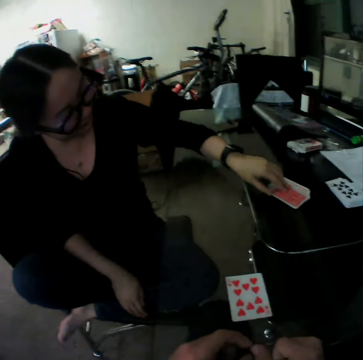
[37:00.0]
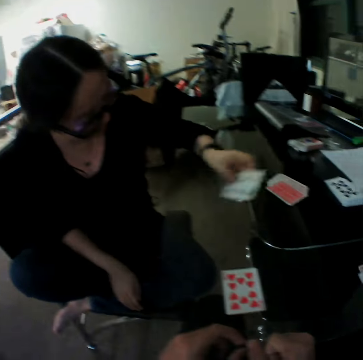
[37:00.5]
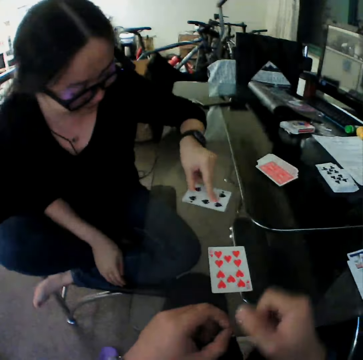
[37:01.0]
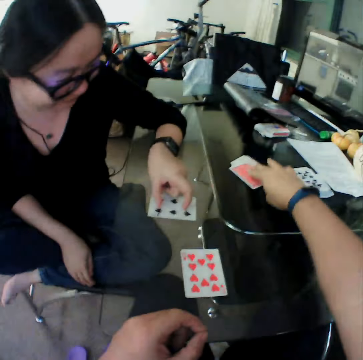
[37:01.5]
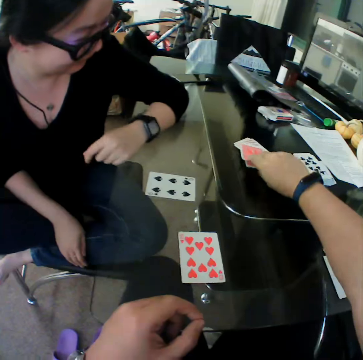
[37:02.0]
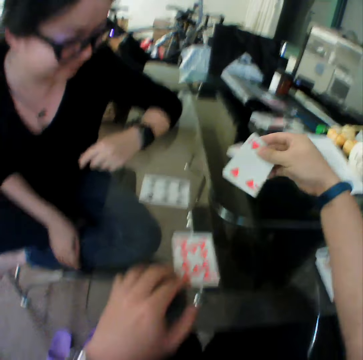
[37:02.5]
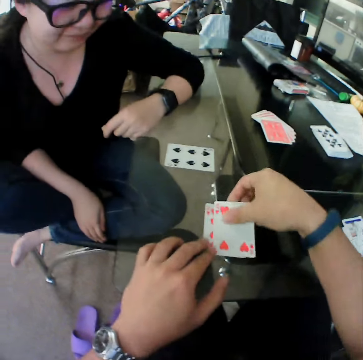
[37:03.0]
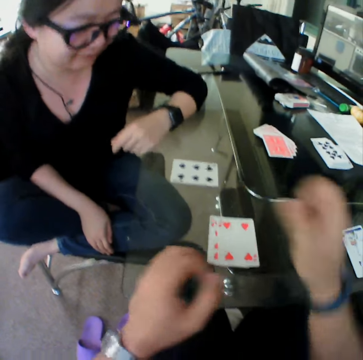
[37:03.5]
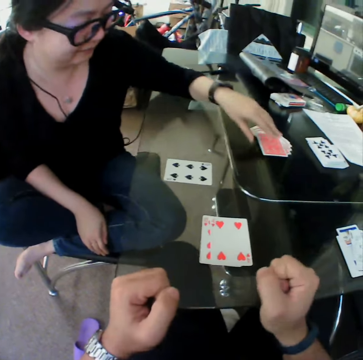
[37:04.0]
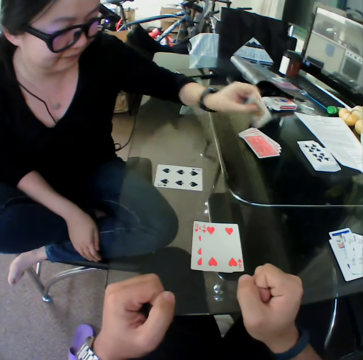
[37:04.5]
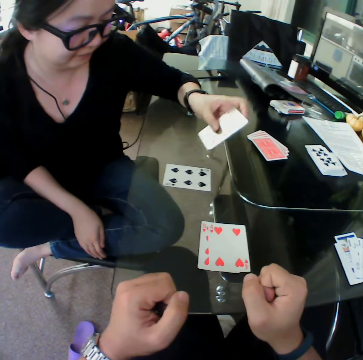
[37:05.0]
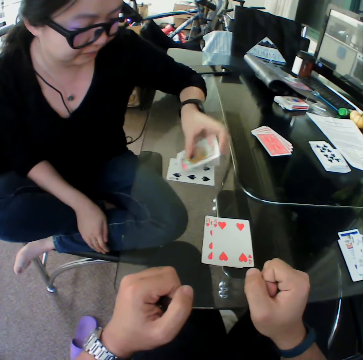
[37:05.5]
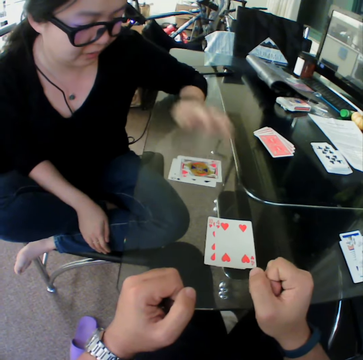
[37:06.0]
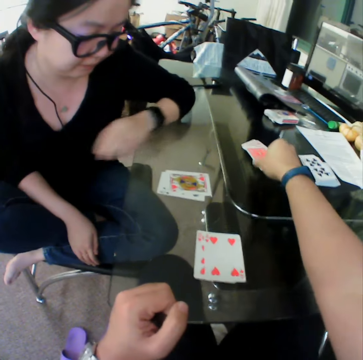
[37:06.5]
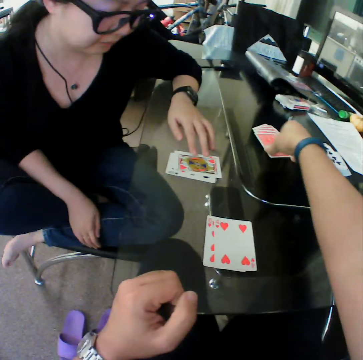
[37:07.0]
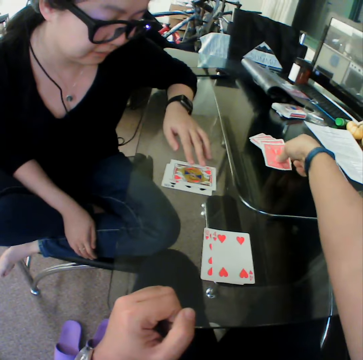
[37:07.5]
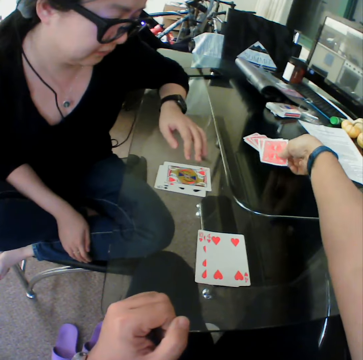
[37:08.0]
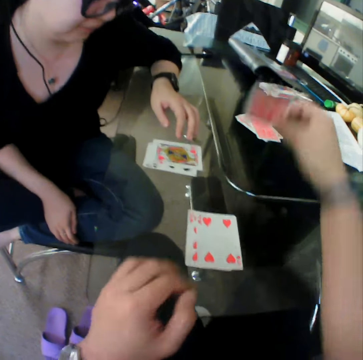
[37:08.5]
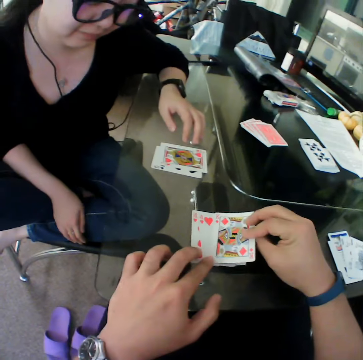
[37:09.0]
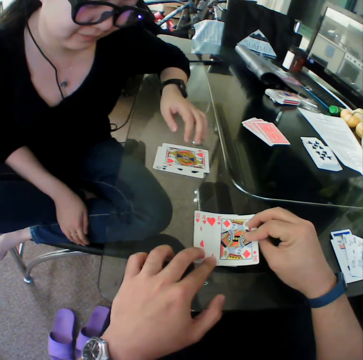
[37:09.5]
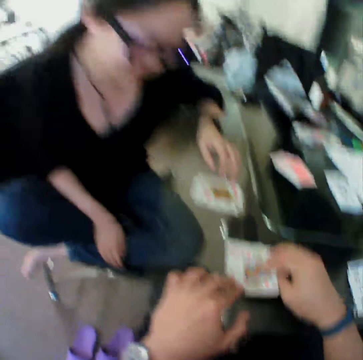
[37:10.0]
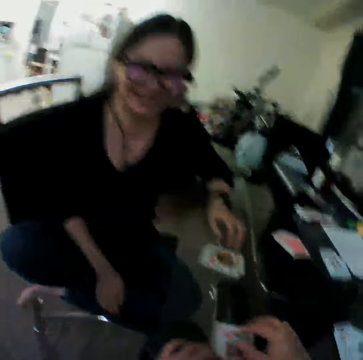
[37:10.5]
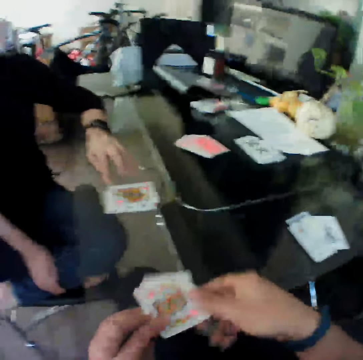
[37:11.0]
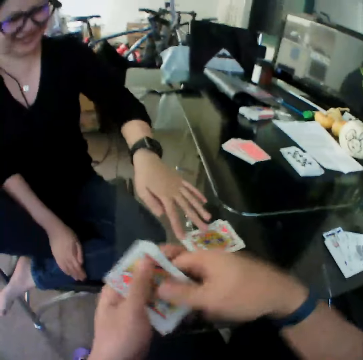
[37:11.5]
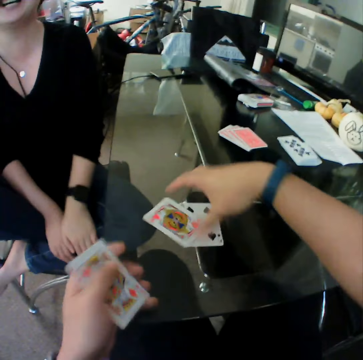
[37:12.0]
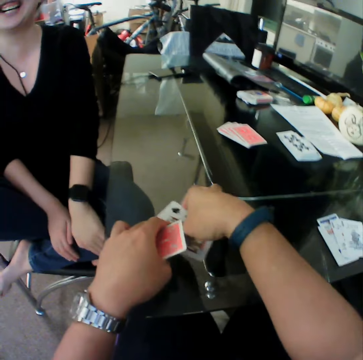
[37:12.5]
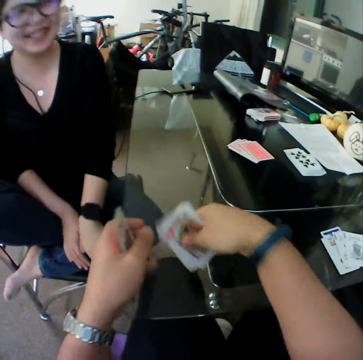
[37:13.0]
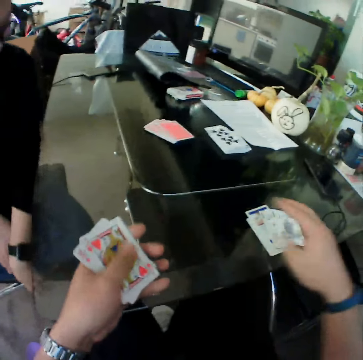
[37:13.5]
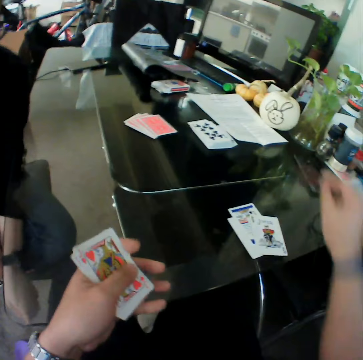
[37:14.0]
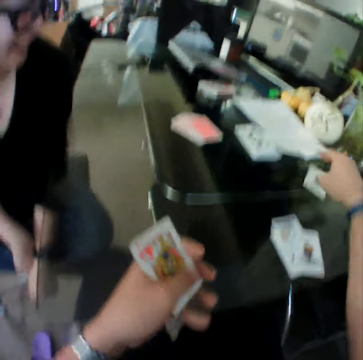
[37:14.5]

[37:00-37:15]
The woman picks a card from the table. She drops the card on the table. The camera wearer picks a card from the table. He drops the card on the table. The woman picks a card from the table. She drops the card on the table. The camera wearer picks a card from the table. He drops the card on the table. He picks the cards from the table with his left hand. The woman pushes the card. The camera wearer holds the cards with both hands. He picks the cards from the table with his right hand. He picks a card from the table. He drops the card on the table.

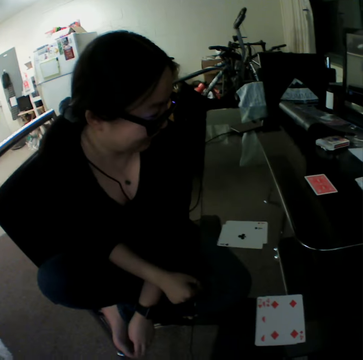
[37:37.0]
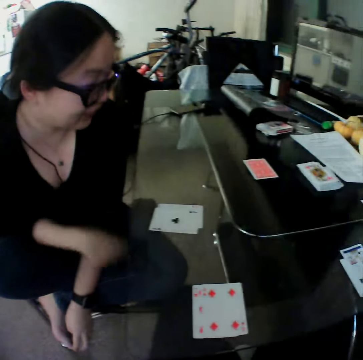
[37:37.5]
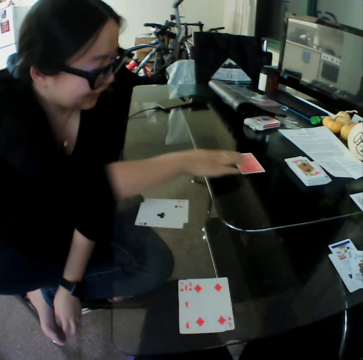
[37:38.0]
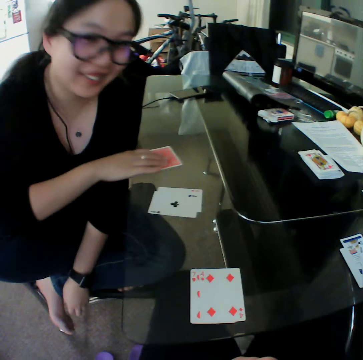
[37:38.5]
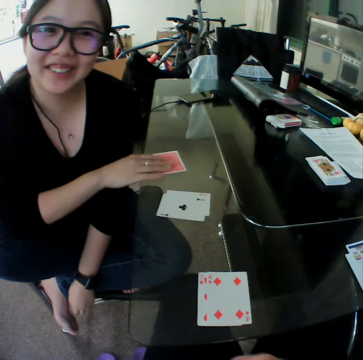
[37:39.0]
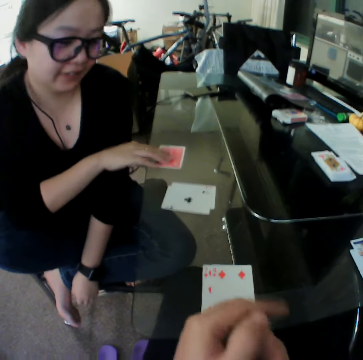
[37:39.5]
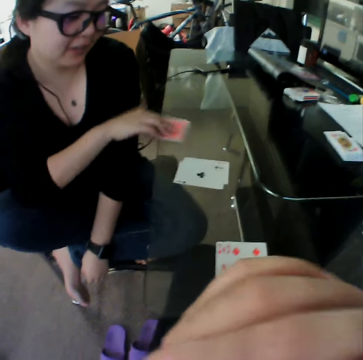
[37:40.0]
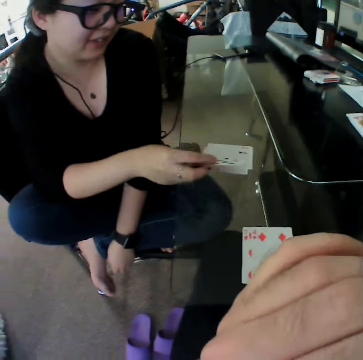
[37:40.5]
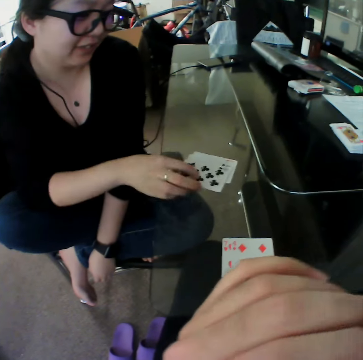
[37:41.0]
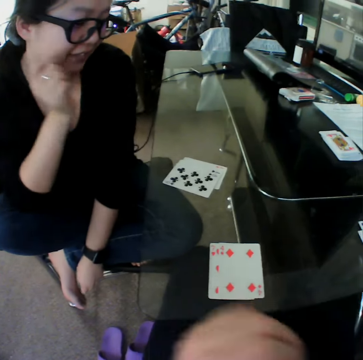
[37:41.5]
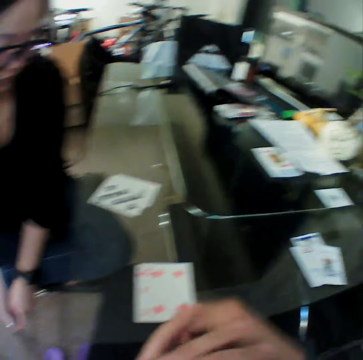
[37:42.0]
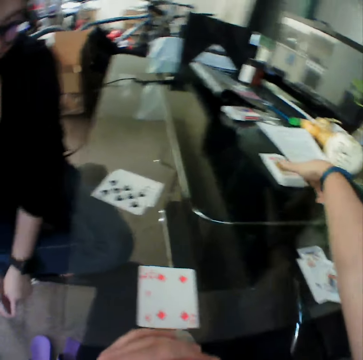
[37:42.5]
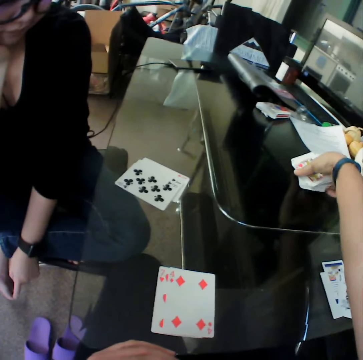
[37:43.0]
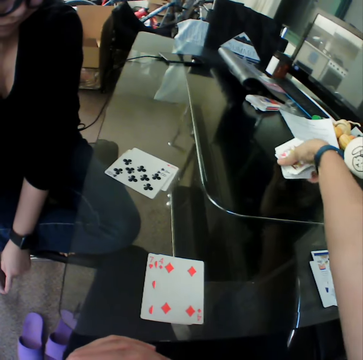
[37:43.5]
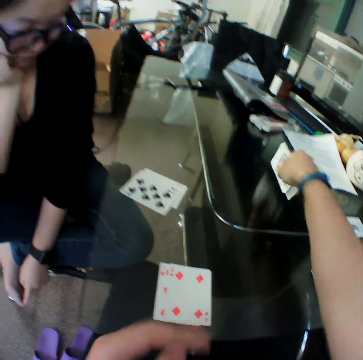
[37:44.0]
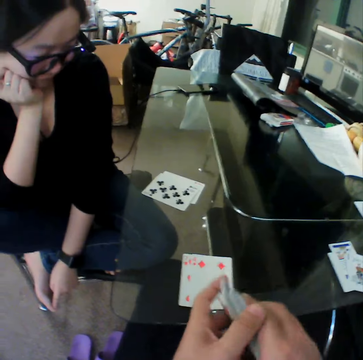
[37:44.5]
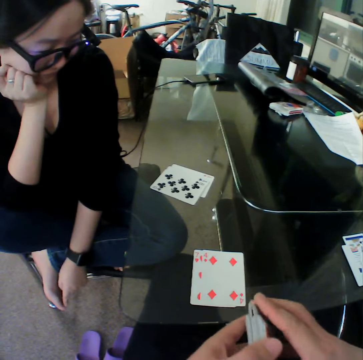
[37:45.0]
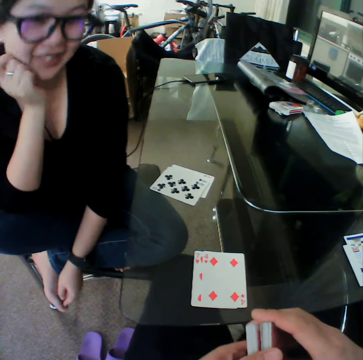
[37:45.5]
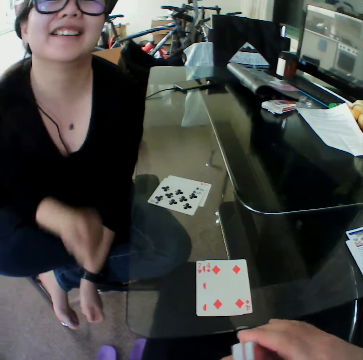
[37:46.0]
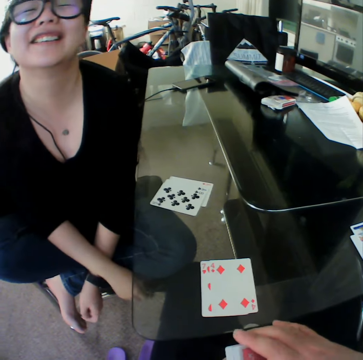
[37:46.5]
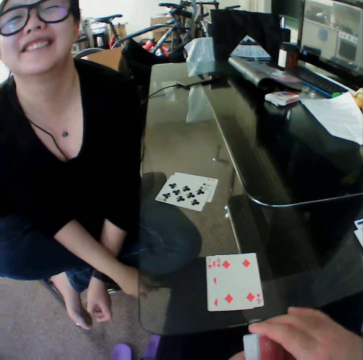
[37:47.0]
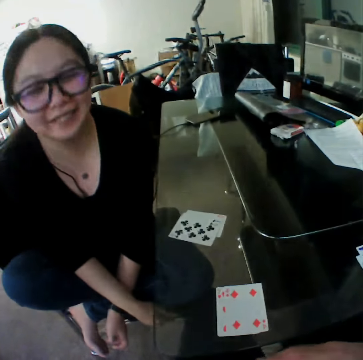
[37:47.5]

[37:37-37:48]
The woman picks a card from the table. She drops the card on the table. The camera wearer picks the cards from the table. They shuffle the cards.

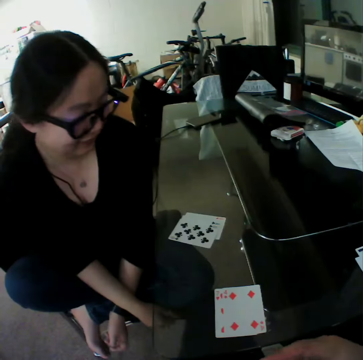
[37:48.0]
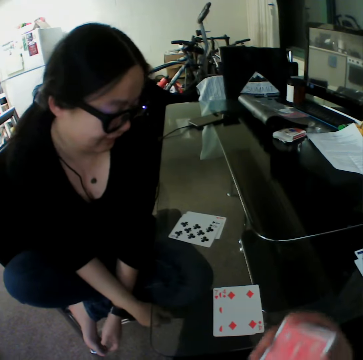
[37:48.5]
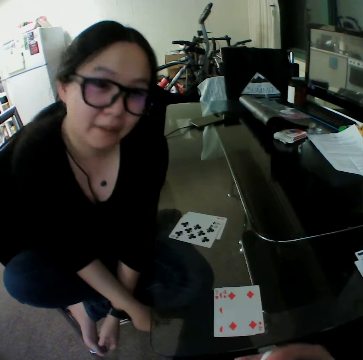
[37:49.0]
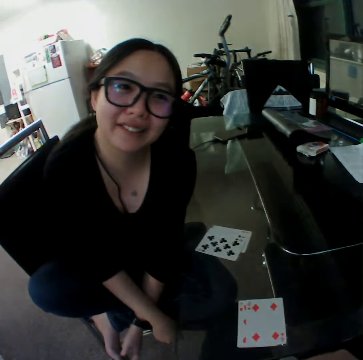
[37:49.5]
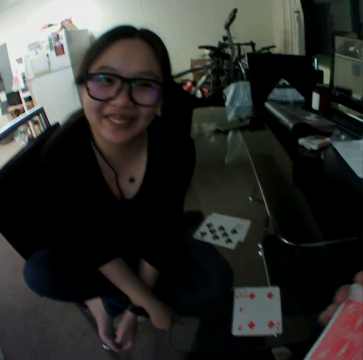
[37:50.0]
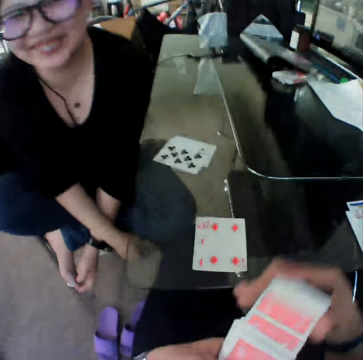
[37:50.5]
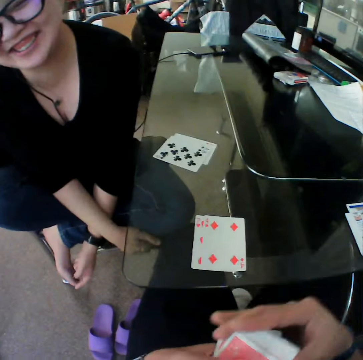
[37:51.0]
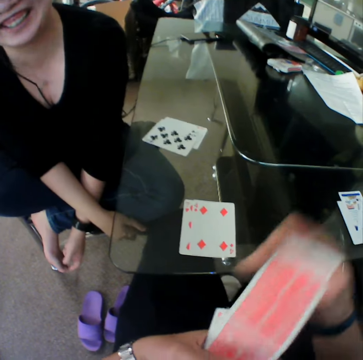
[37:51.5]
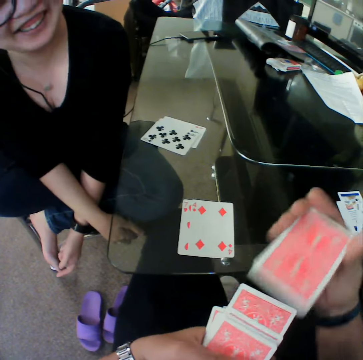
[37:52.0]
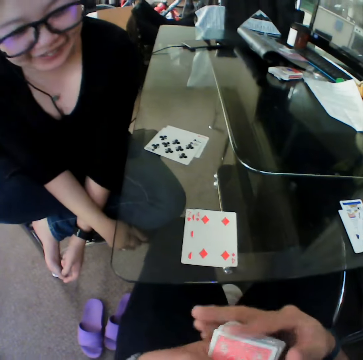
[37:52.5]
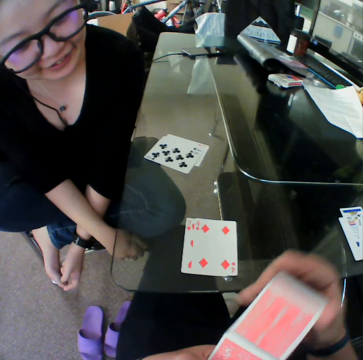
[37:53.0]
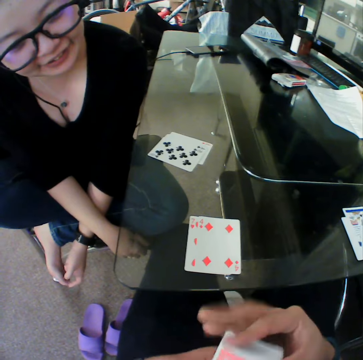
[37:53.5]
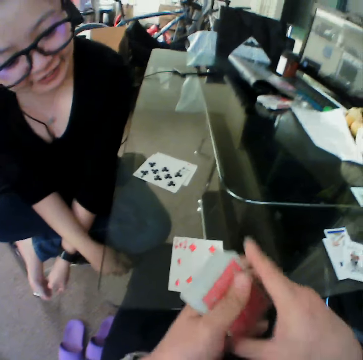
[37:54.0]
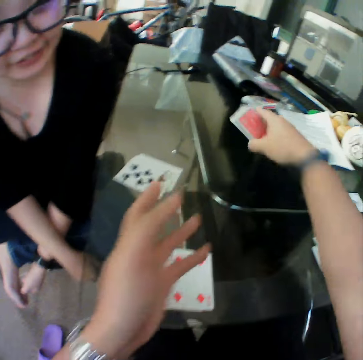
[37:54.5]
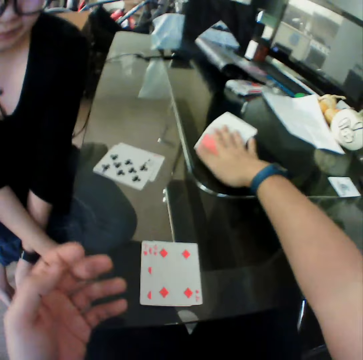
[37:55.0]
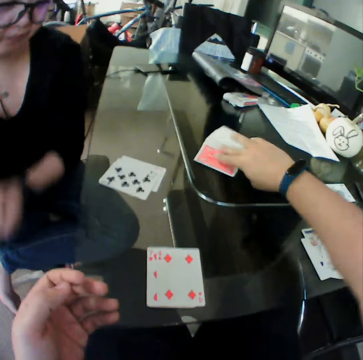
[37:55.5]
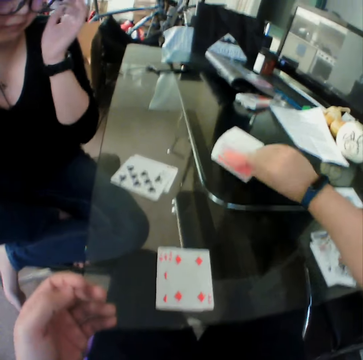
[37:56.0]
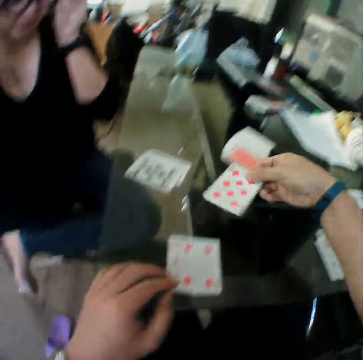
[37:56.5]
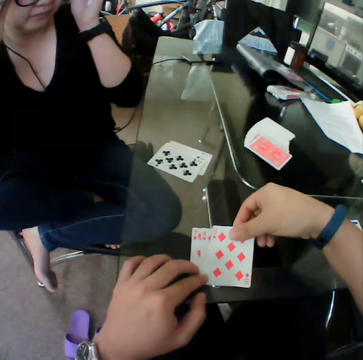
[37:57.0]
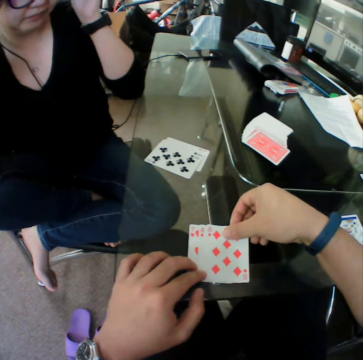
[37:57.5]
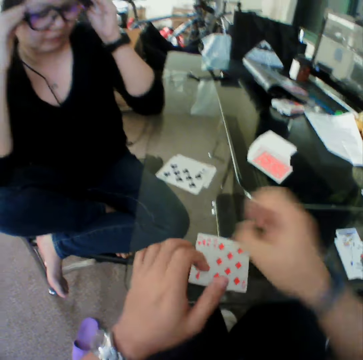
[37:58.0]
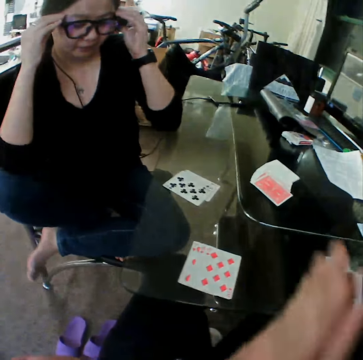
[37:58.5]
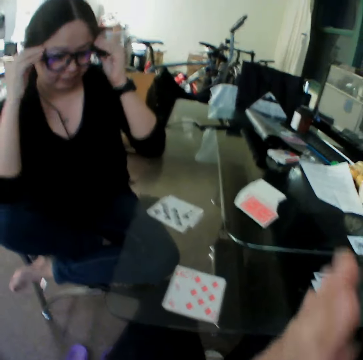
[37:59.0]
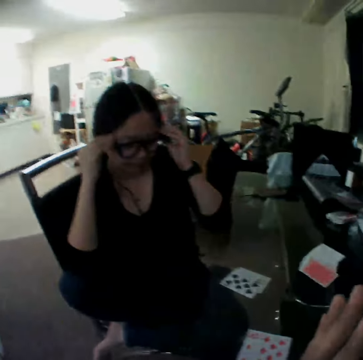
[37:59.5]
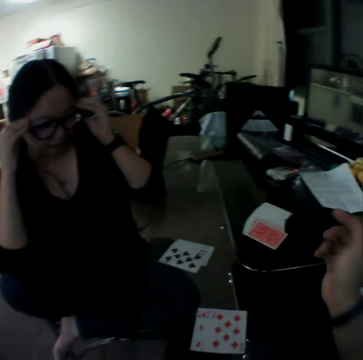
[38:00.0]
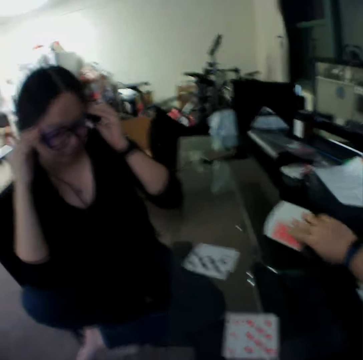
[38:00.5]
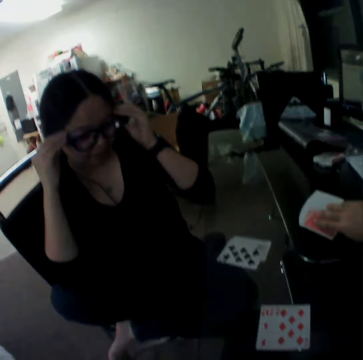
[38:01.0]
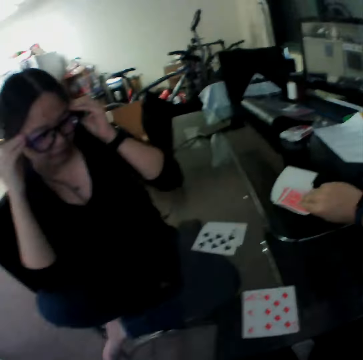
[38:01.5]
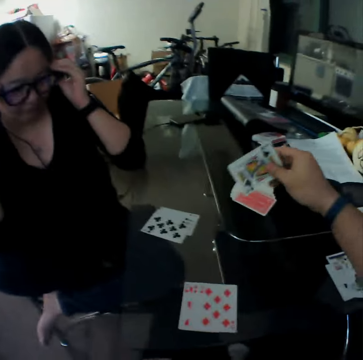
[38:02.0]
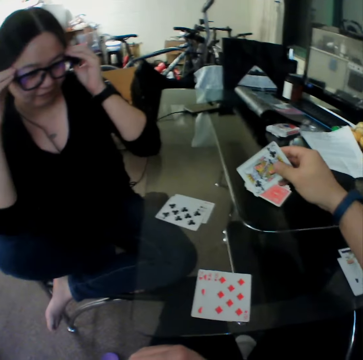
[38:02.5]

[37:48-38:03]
The camera wearer mixes cards. He drops the cards on the table. He picks a card from the table. He drops the card on the table. He rubs his hands together. He picks a card from the table.
